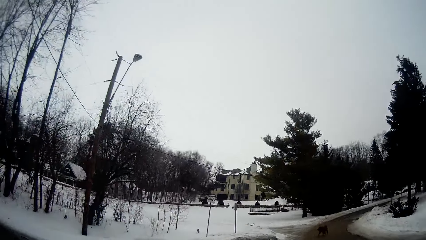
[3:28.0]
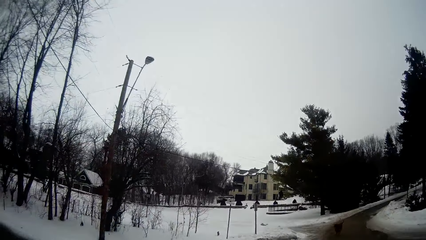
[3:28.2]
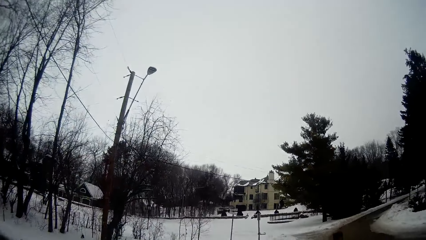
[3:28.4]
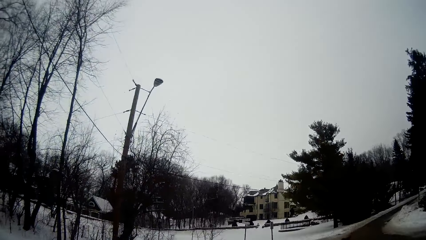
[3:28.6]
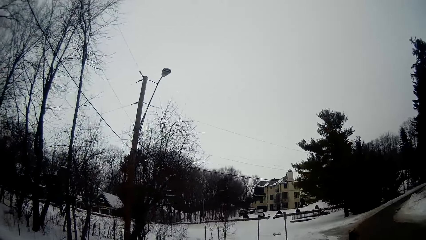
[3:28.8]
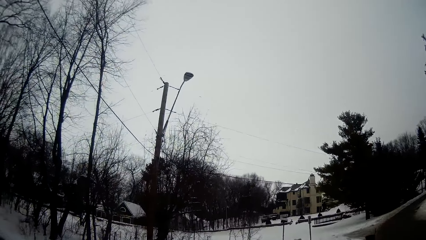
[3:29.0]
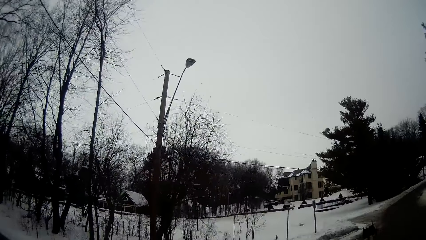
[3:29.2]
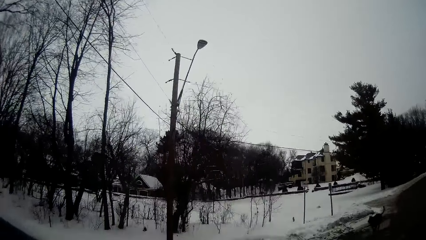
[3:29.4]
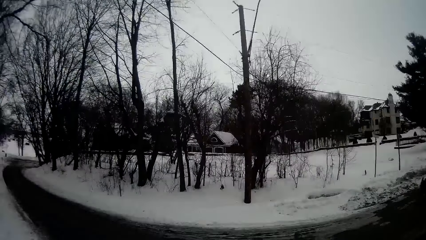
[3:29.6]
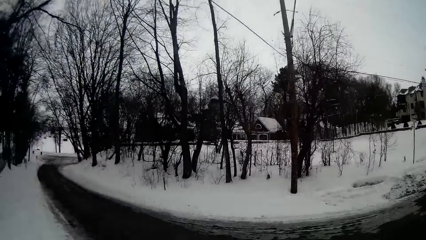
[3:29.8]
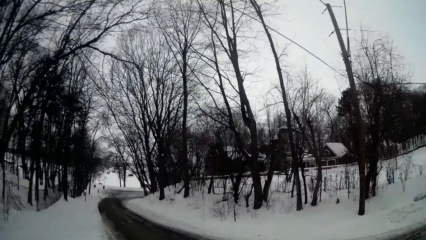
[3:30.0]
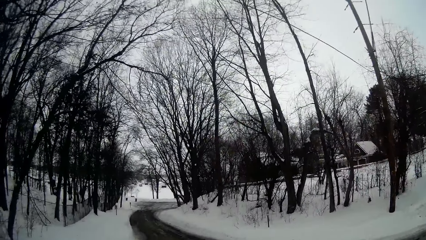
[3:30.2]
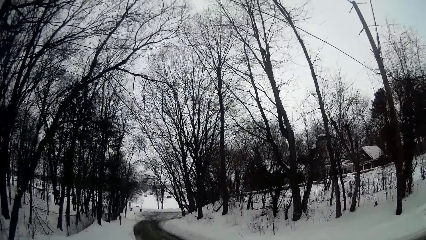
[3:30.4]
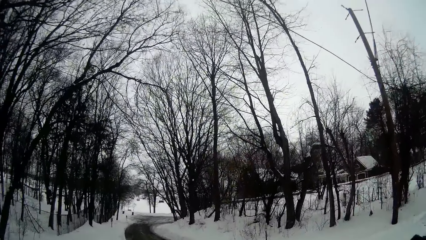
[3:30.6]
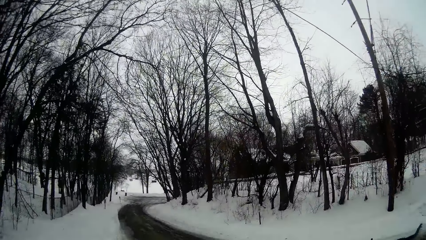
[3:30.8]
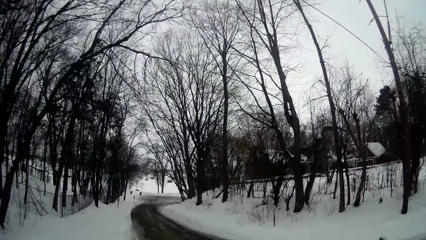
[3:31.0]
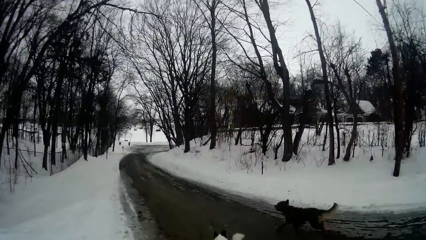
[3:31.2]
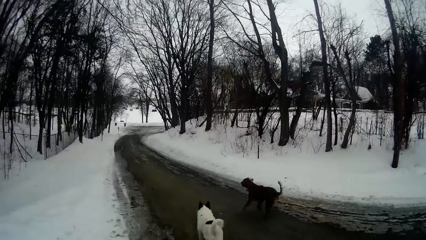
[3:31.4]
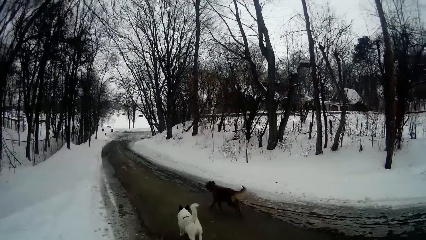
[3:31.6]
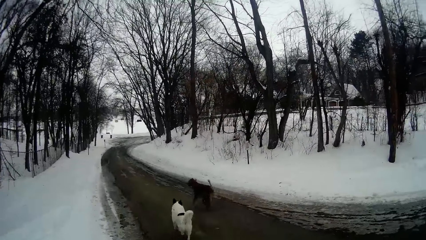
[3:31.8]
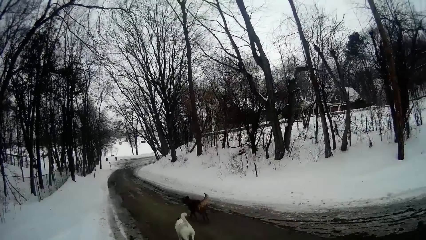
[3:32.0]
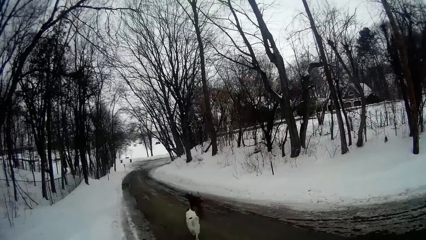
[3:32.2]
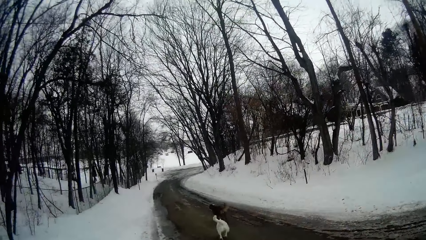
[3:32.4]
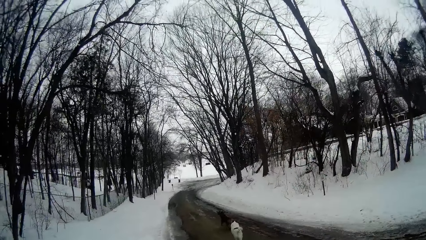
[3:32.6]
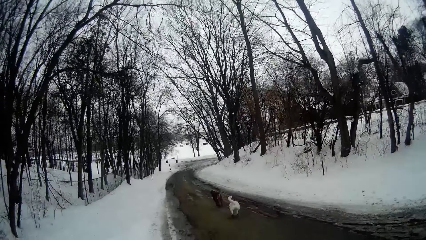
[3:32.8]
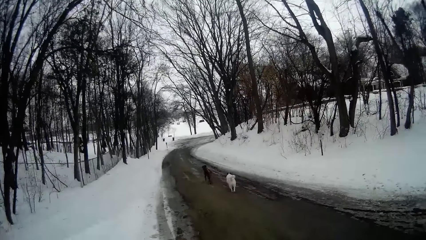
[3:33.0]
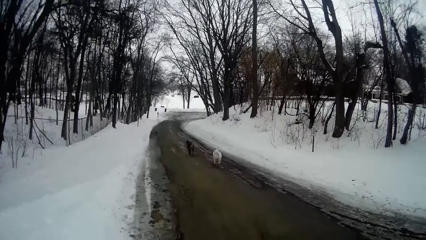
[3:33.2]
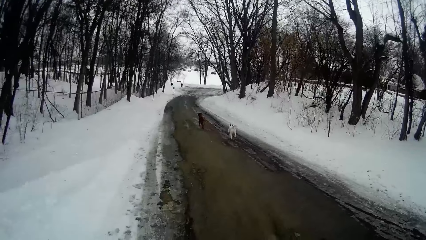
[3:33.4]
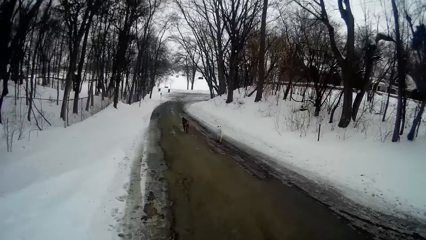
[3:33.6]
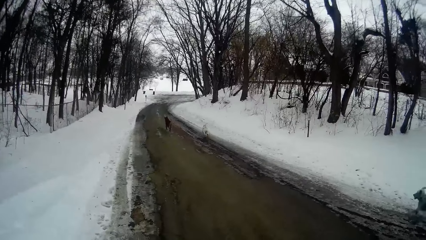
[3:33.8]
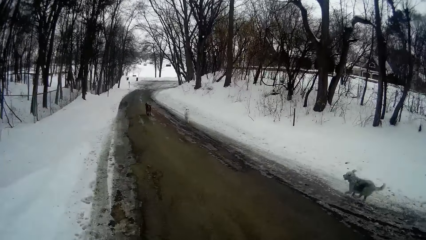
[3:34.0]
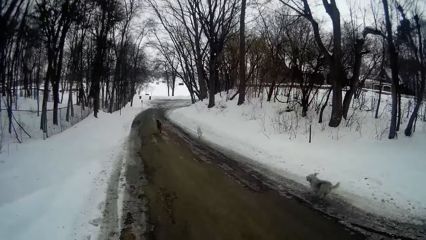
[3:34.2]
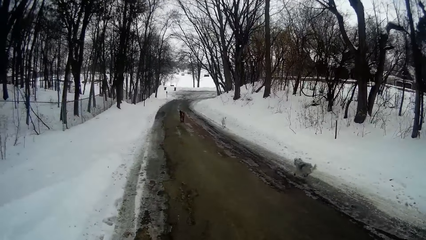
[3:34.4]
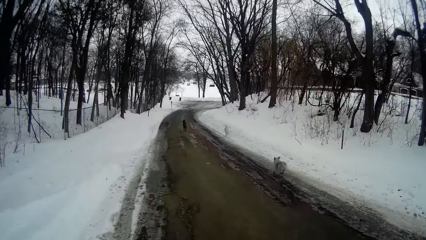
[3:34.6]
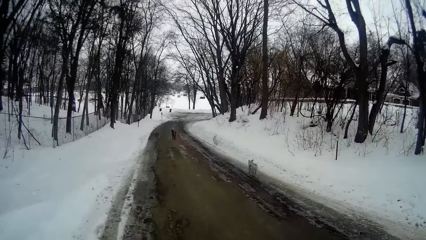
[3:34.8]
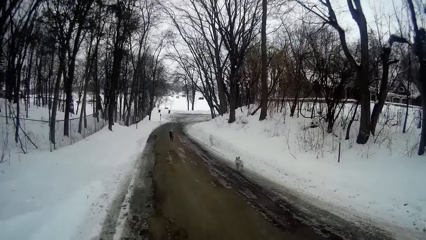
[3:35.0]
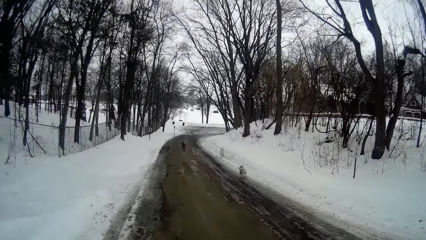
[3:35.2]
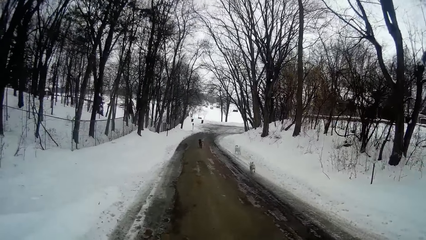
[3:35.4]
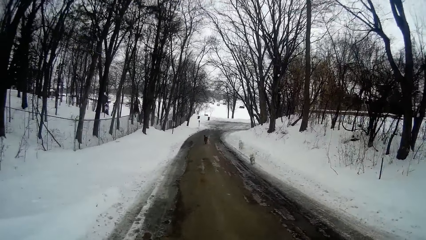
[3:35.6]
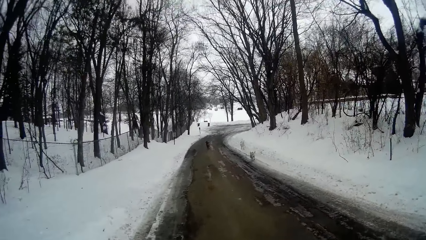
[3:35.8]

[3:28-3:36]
The camera wearer walks on the road by the left.

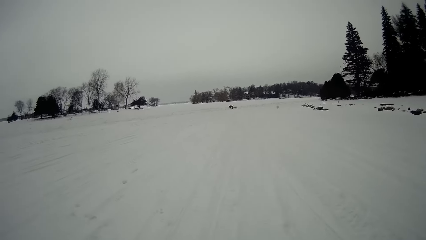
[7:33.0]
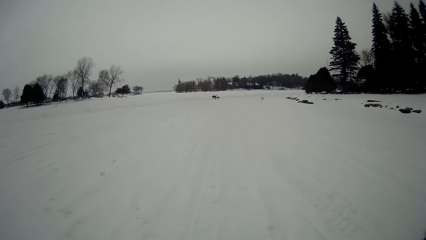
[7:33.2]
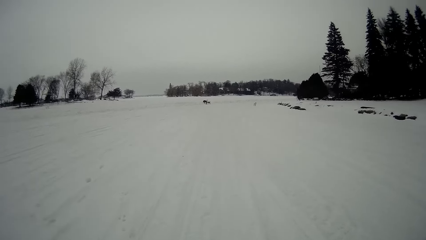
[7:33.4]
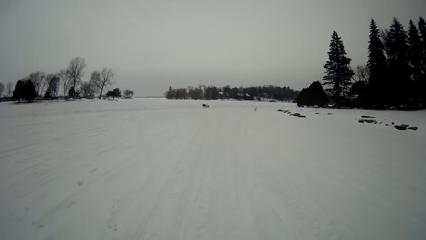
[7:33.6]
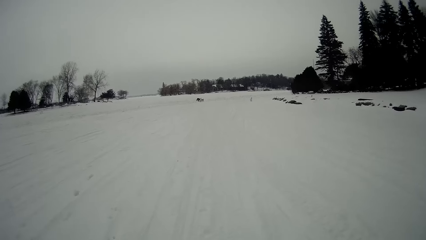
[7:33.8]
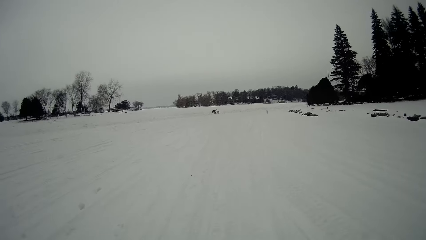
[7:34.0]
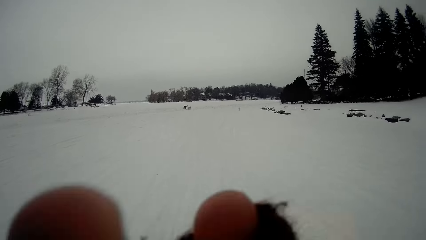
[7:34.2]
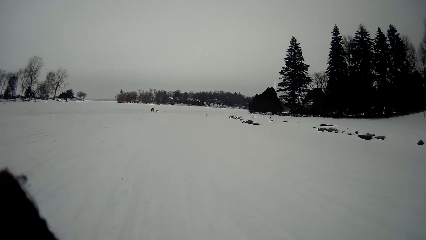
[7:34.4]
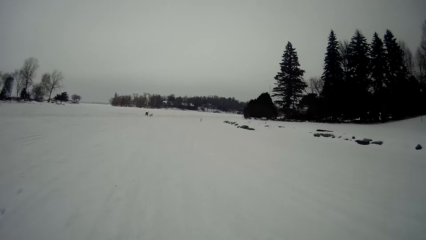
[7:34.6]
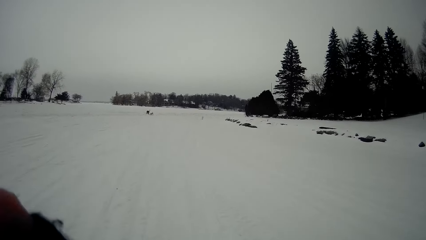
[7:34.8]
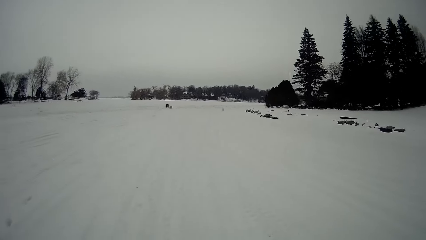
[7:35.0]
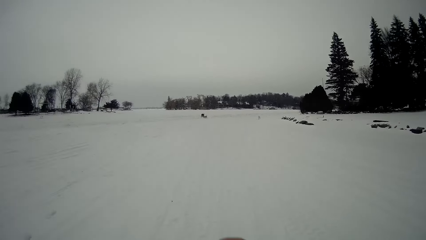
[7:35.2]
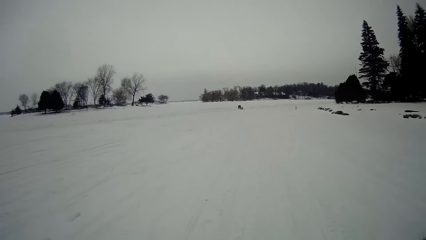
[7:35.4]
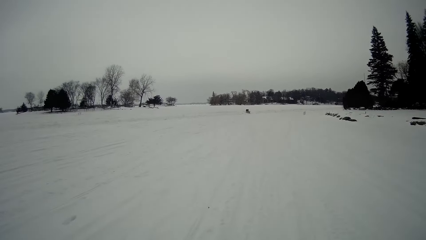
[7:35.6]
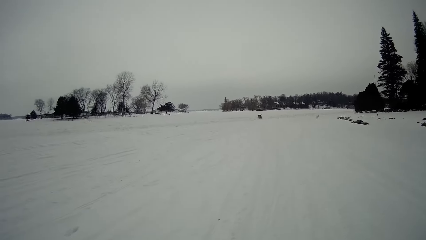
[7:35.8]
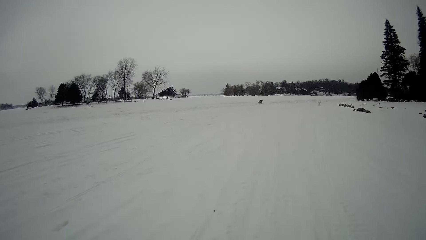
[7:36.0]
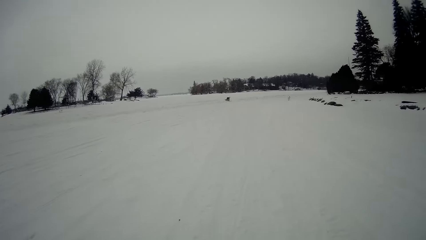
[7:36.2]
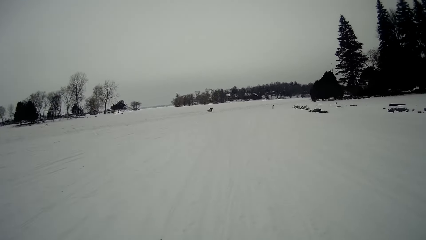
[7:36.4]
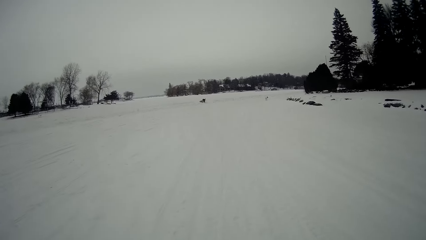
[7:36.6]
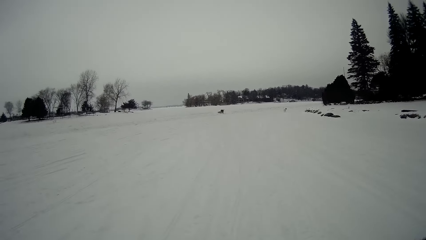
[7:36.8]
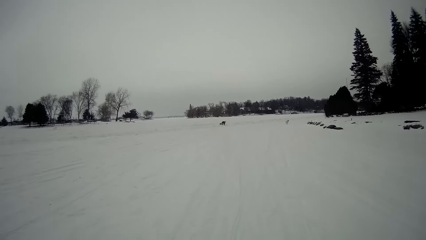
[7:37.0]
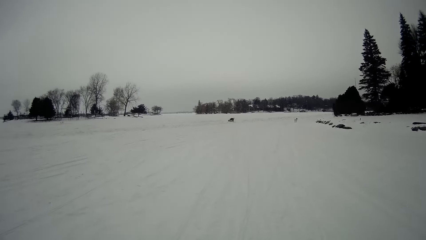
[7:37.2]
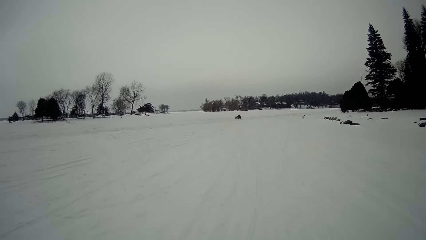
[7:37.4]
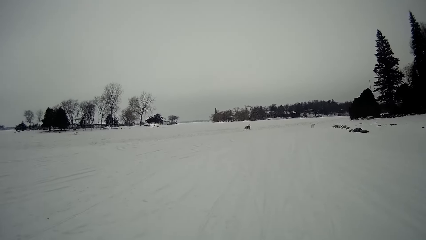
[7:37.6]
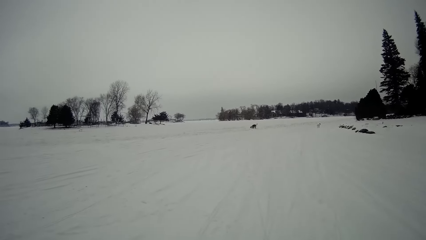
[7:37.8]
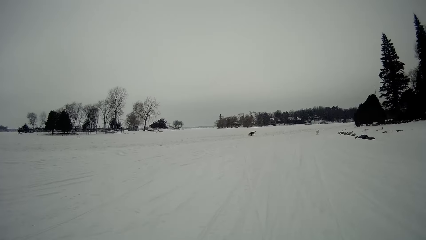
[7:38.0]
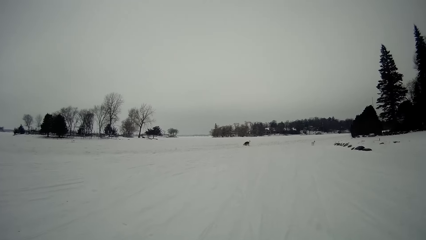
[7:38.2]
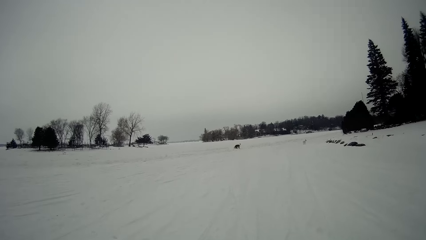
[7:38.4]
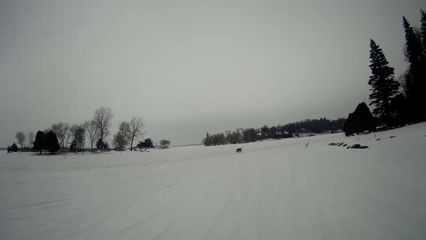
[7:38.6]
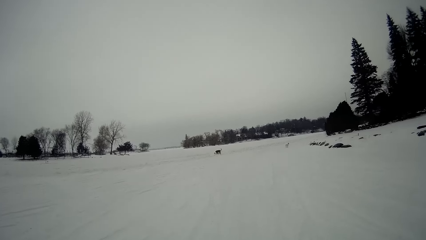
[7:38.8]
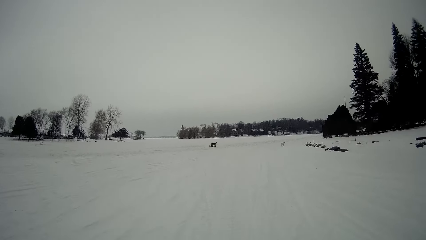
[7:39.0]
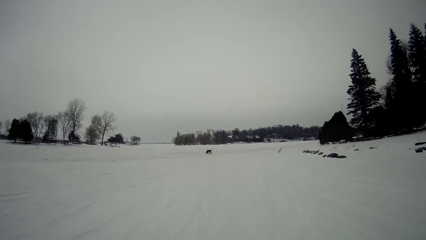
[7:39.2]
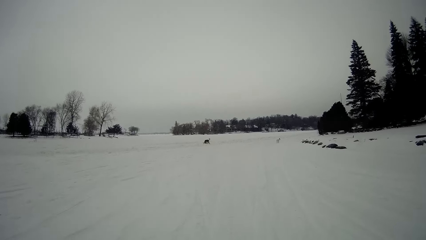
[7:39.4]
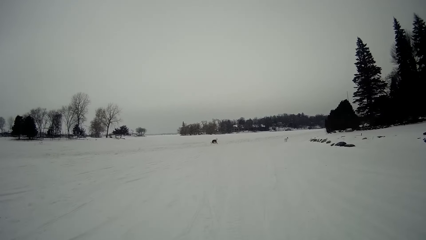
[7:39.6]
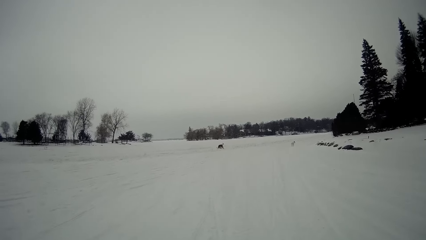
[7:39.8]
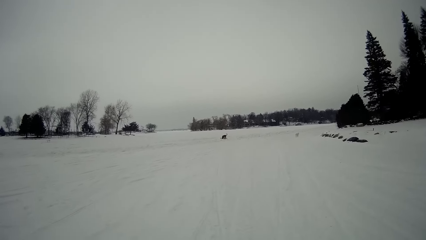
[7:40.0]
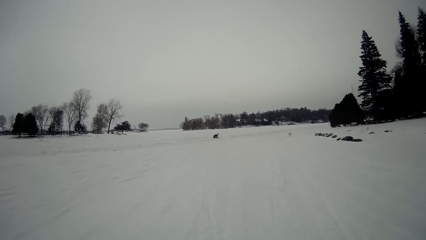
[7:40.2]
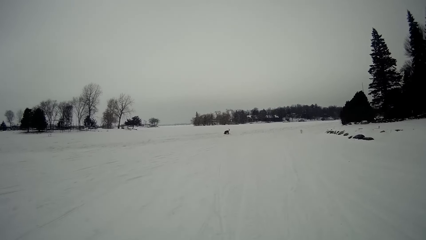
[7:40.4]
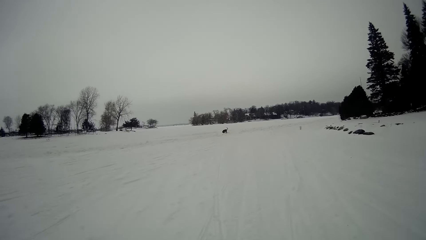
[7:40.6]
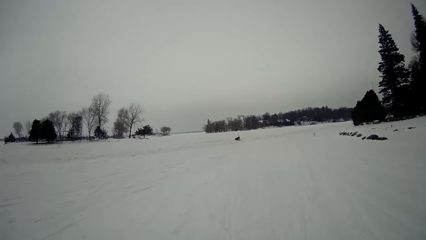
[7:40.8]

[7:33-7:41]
The camera wearer passes something from the right hand to the left hand. He walks on the snow. He holds something with his right hand. He walks on the snow.
